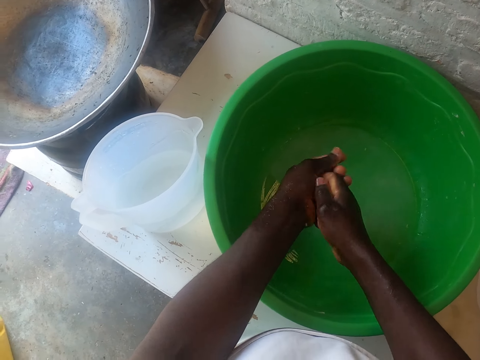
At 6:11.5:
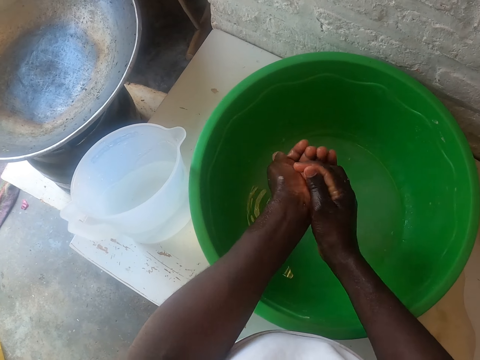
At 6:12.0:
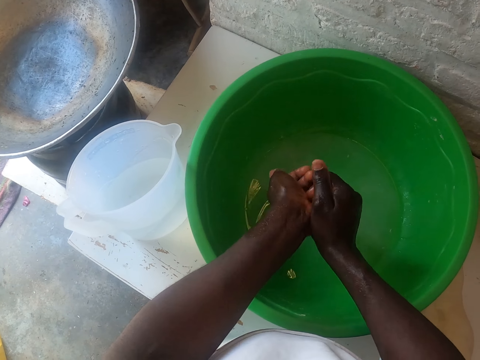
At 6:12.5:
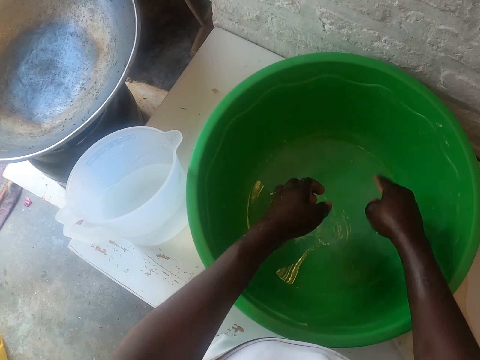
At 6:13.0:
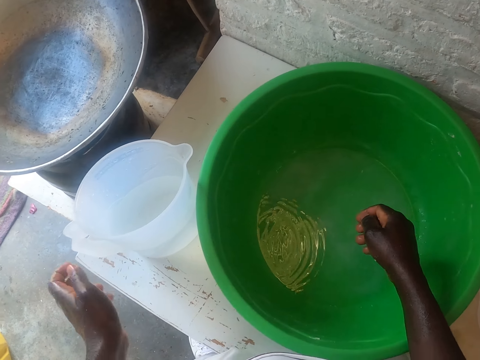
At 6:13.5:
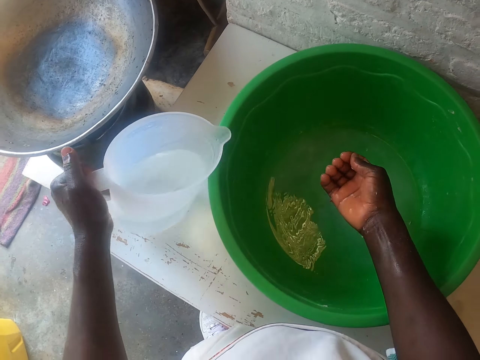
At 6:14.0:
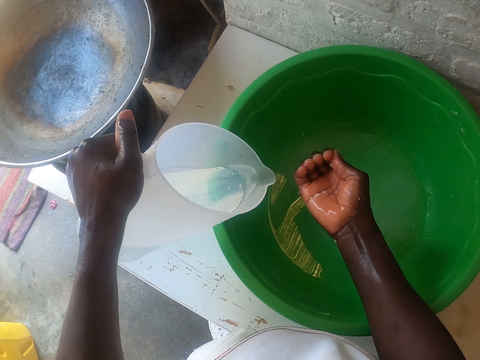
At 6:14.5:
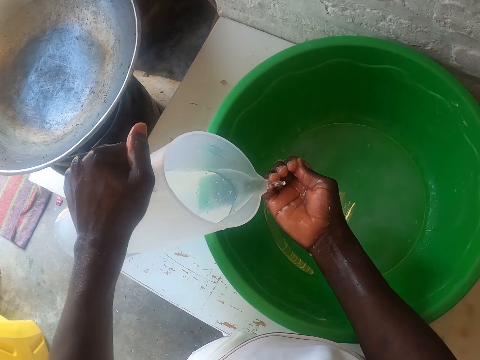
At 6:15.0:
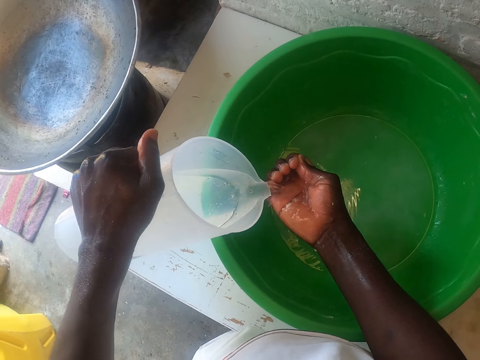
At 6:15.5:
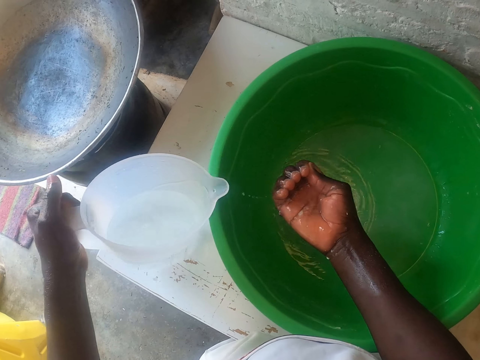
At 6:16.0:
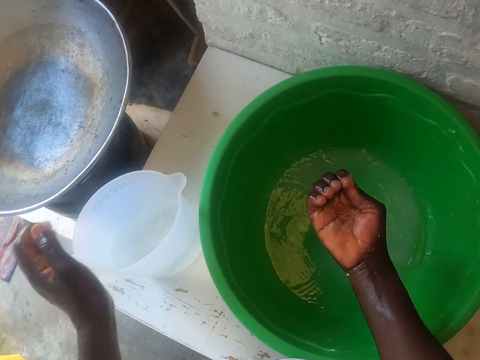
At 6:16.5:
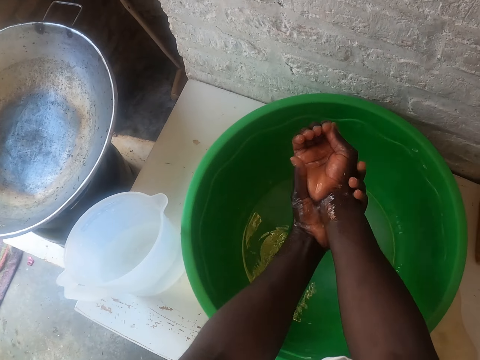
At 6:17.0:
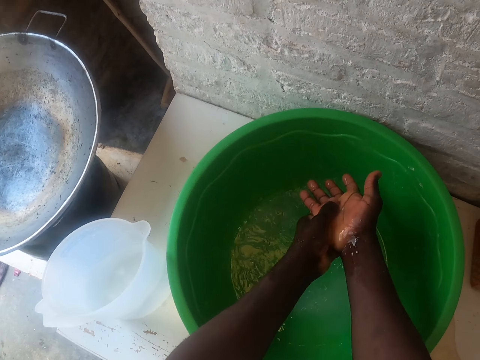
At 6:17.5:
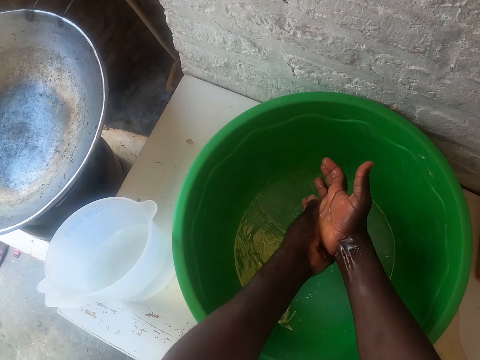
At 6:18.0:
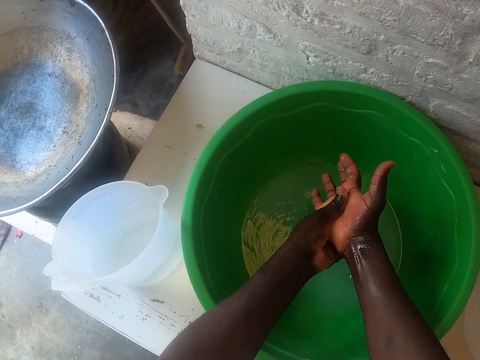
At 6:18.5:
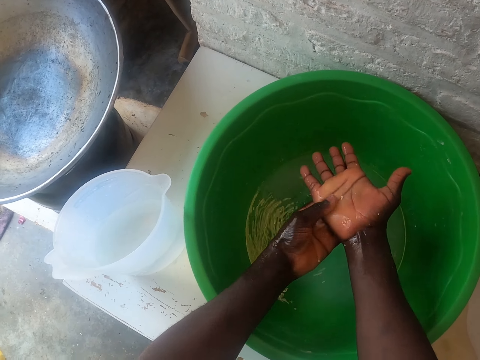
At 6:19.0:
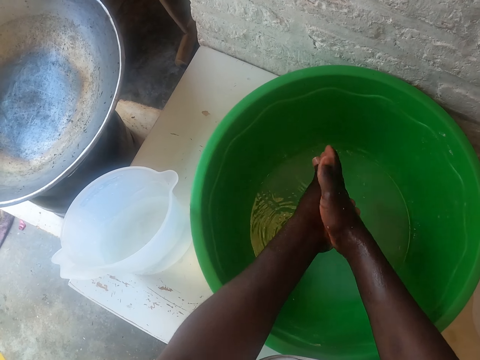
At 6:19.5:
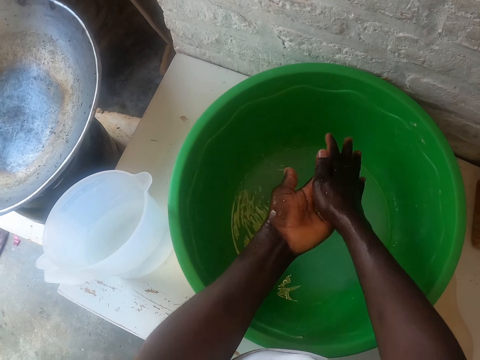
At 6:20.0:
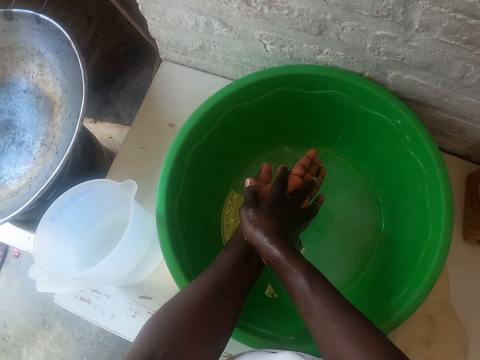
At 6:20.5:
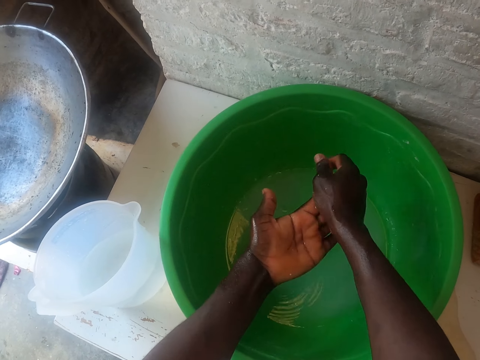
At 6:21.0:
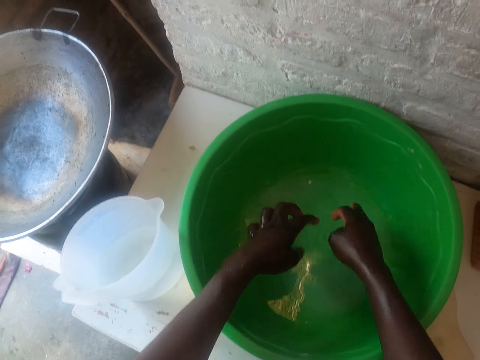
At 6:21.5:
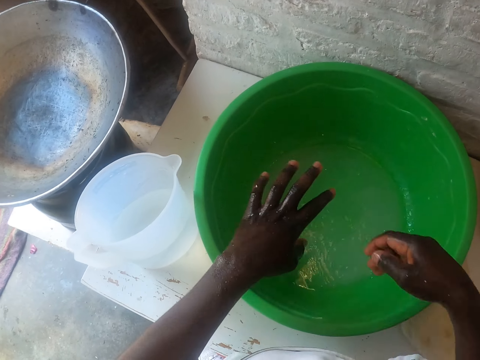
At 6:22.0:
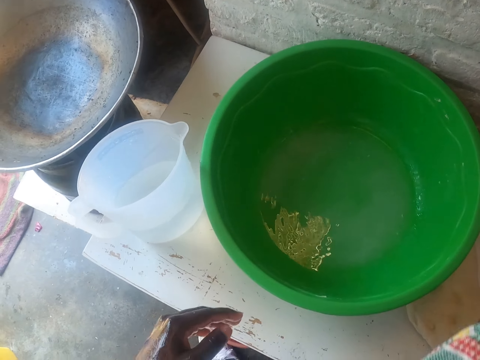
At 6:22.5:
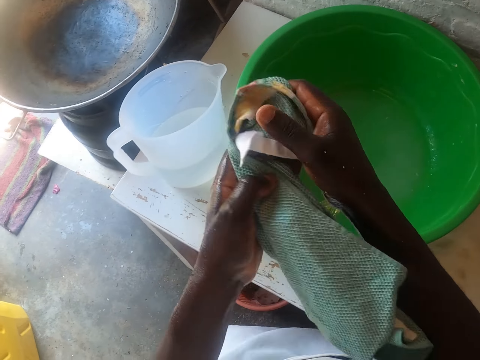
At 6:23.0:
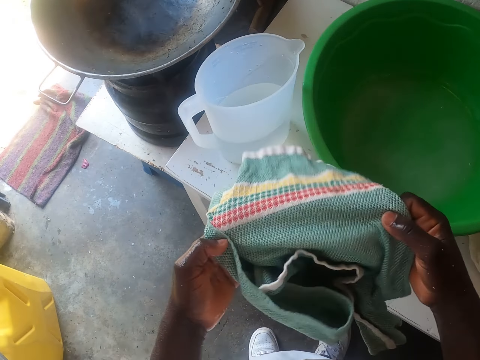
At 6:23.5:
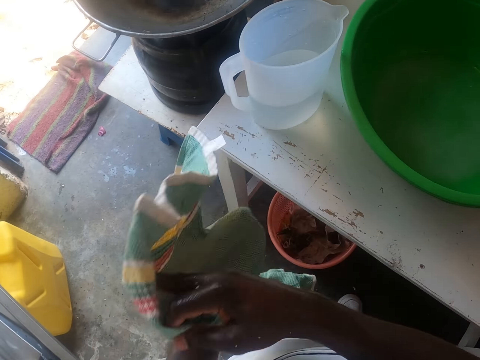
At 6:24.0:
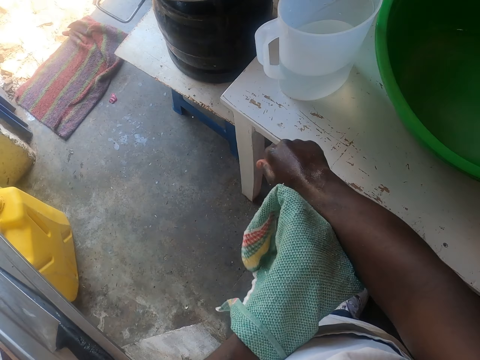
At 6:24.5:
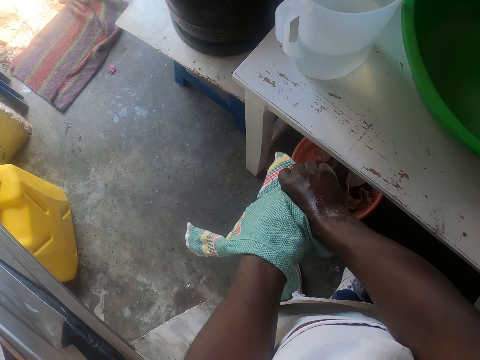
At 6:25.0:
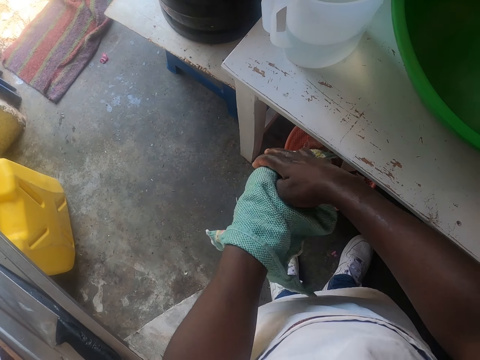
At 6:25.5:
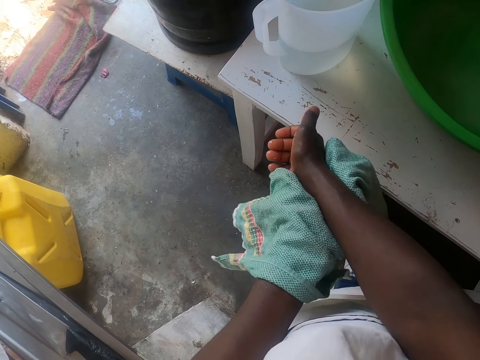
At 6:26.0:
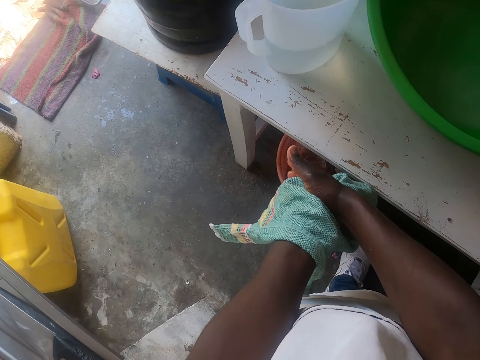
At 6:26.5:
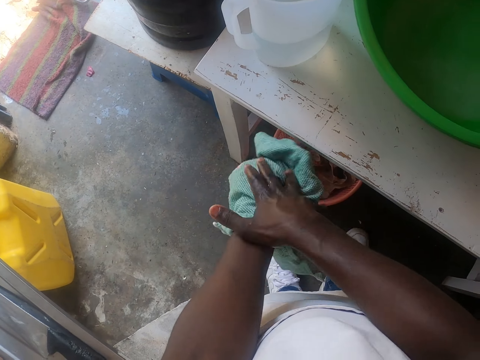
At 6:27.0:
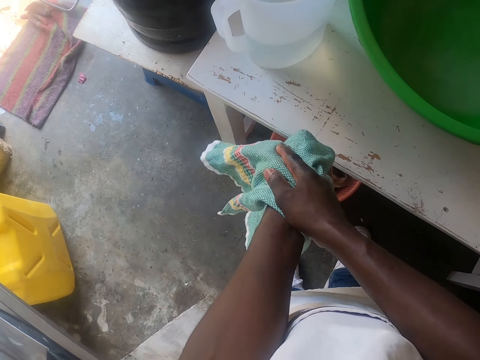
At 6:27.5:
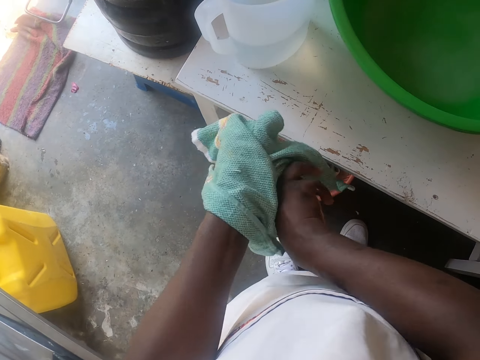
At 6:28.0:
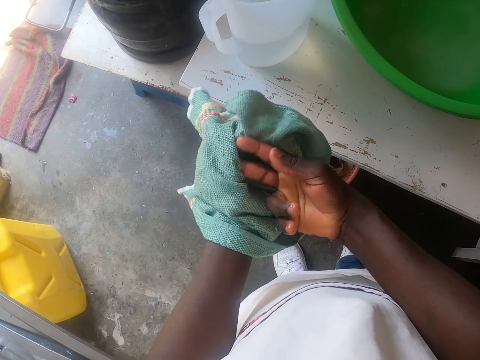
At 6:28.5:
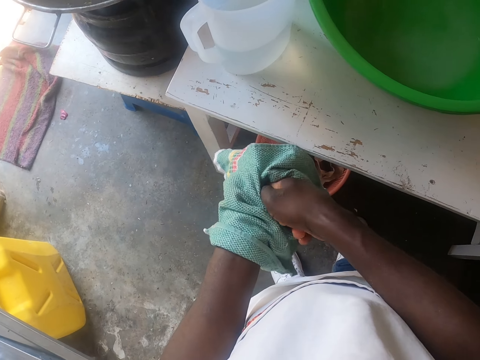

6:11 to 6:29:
The camera wearer picks up a jug of water with his left hand. He pours water from the jug to his right hand. He drops the jug of water on the table. He washes hands in a basin. He scratches the hands. He shakes the hands off. He picks up a towel with his right hand. He holds the towel with both hands. He wipes the hands with the towel.

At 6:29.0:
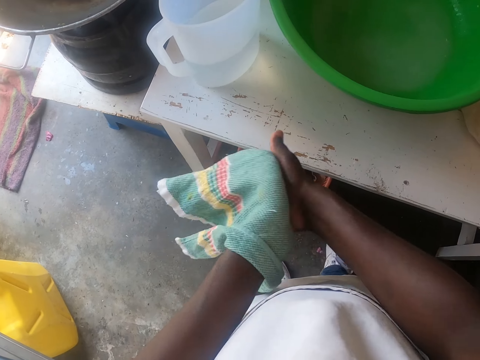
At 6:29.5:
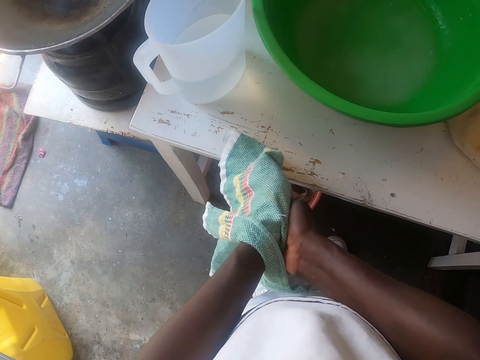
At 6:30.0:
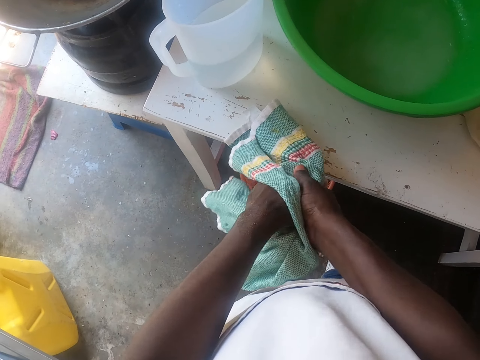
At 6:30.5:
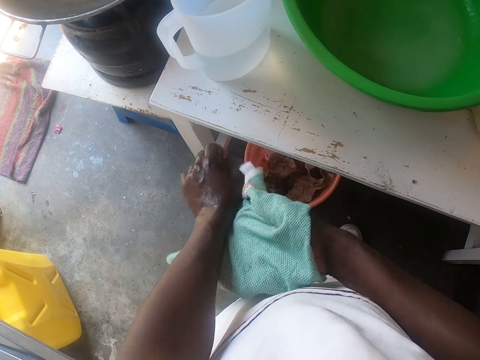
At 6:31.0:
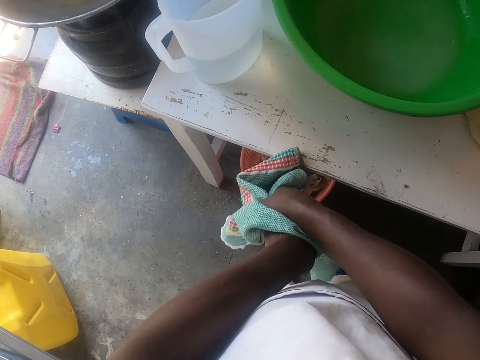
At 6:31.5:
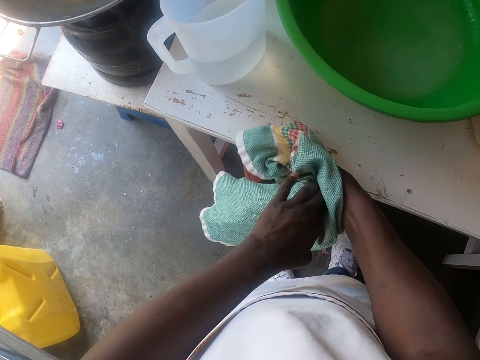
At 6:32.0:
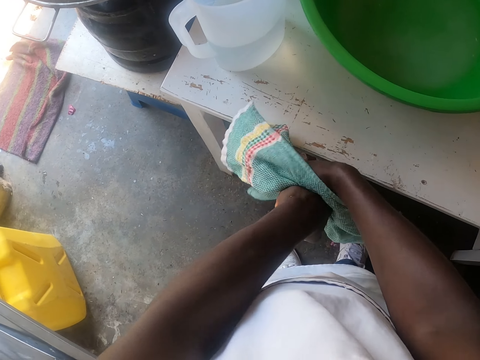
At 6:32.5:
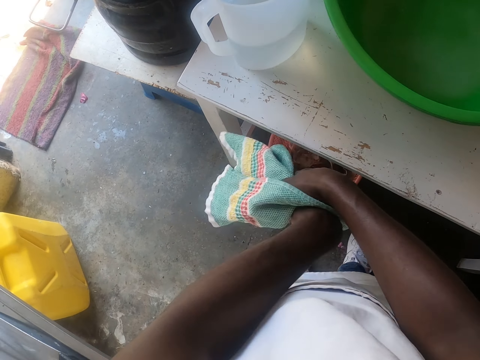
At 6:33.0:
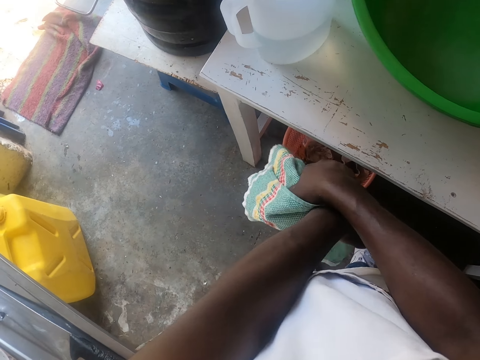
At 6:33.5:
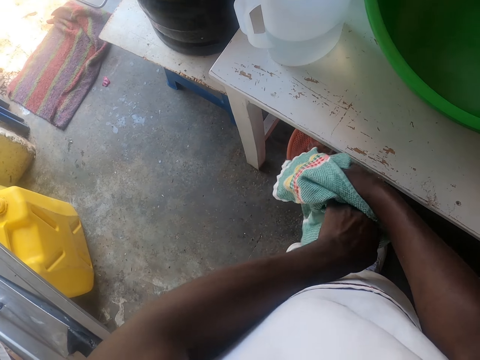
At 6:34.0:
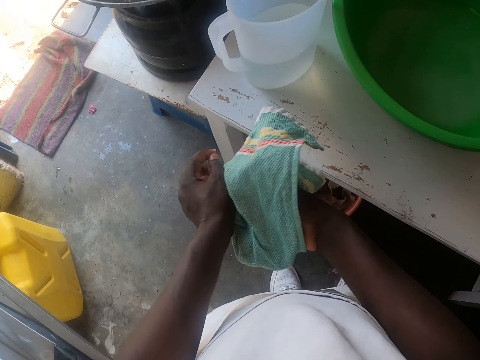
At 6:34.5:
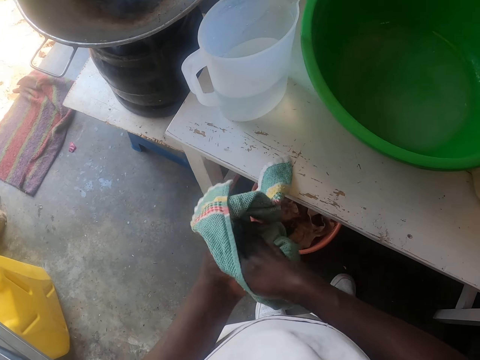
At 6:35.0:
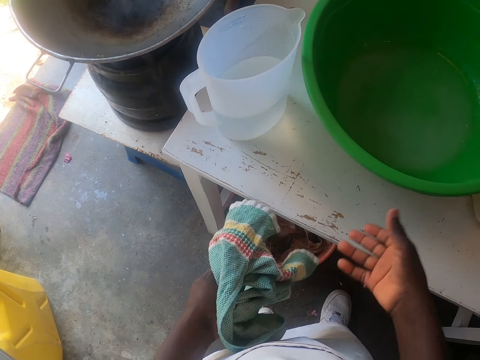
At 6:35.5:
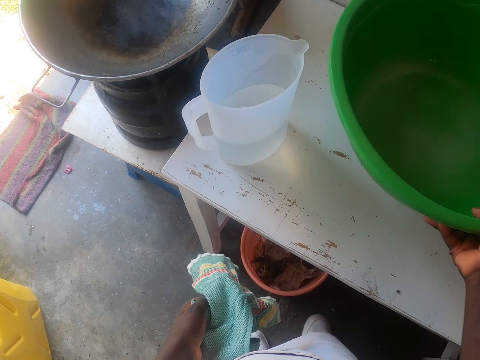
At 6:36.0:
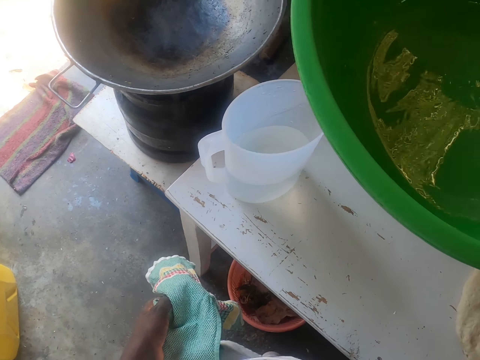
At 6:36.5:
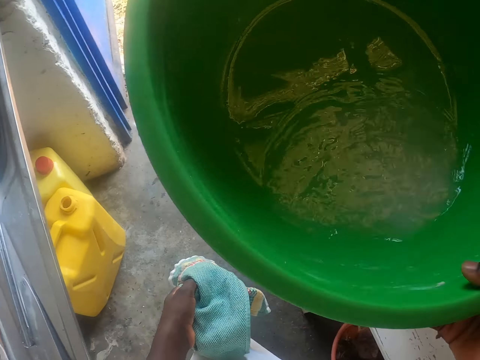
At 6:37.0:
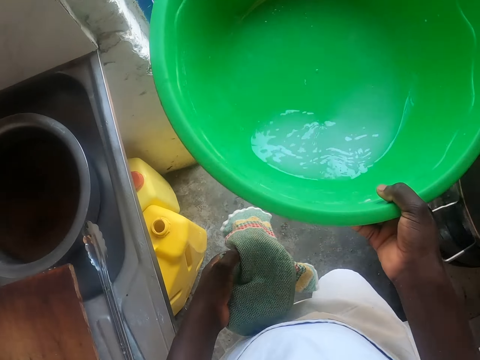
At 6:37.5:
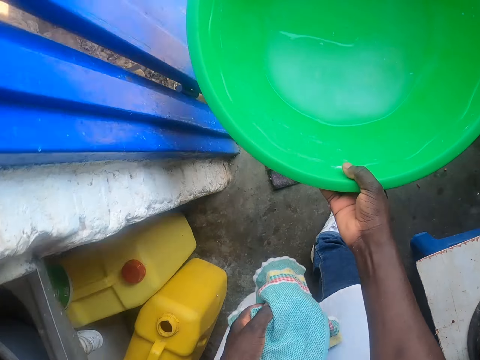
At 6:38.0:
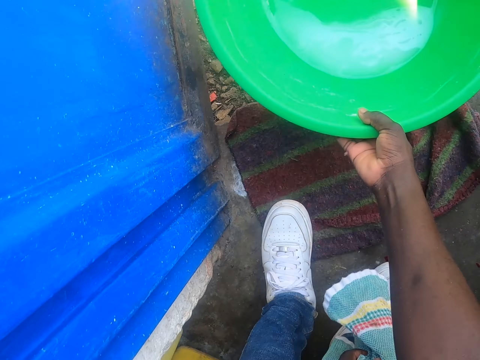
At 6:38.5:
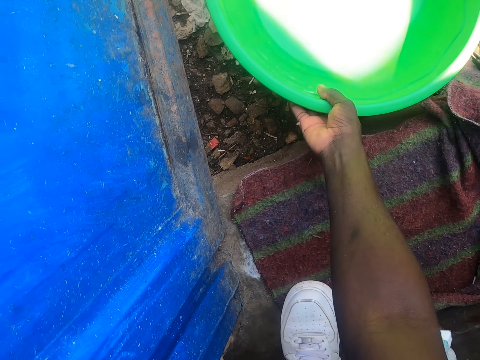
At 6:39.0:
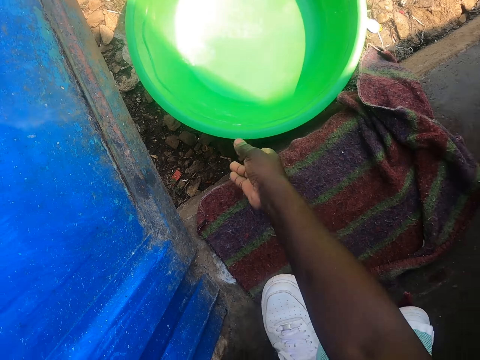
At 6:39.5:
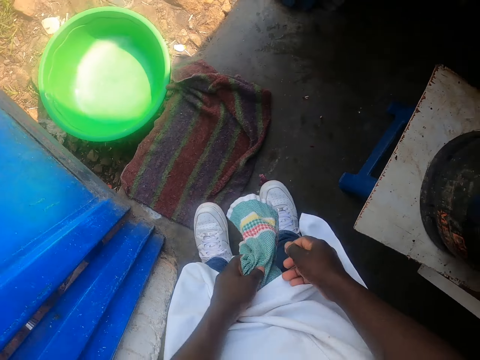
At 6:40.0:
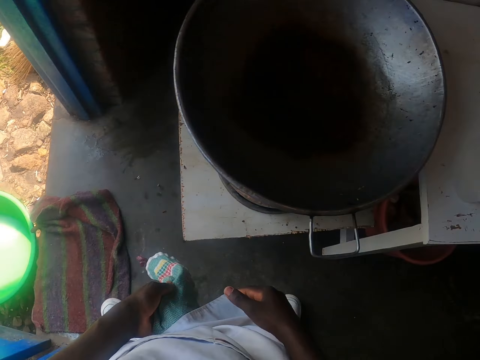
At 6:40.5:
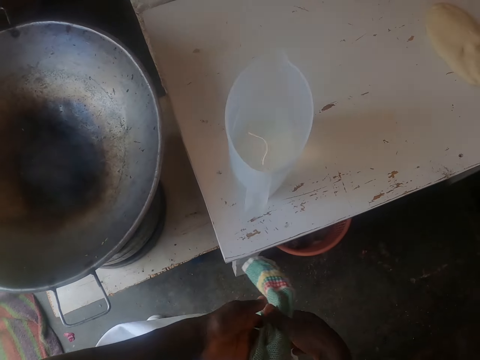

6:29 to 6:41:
The camera wearer picks up a basin of water with the right hand. They move. They carry the basin of water with the right hand. They drop the basin of water on the floor. They move. They hold a towel with the left hand.
